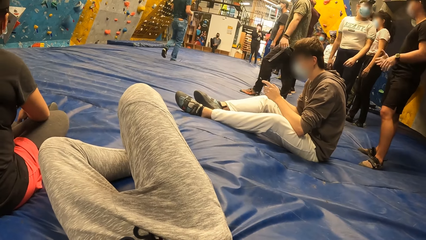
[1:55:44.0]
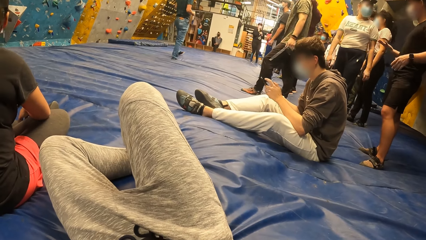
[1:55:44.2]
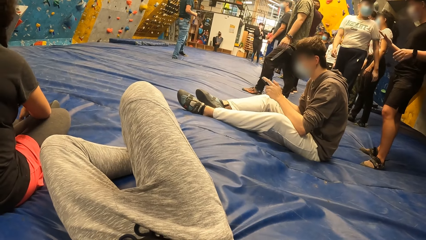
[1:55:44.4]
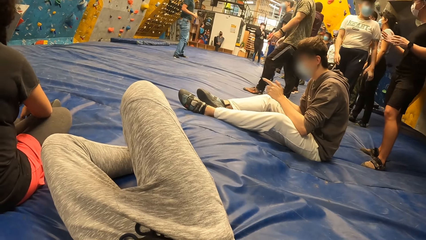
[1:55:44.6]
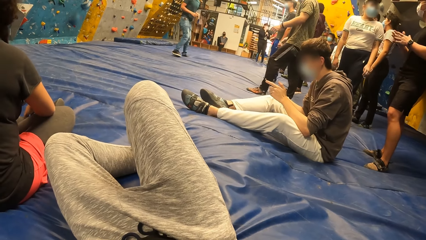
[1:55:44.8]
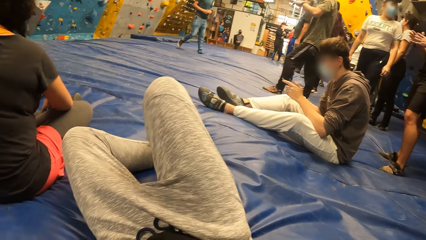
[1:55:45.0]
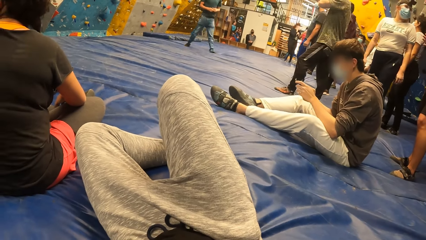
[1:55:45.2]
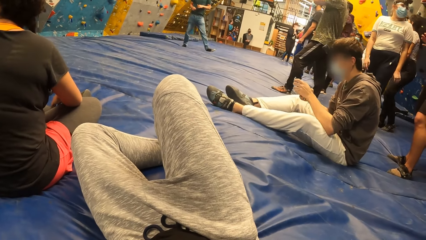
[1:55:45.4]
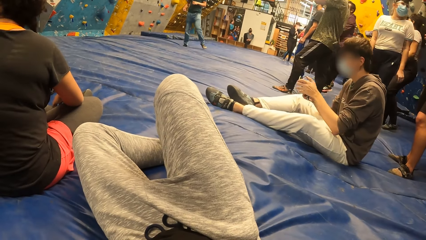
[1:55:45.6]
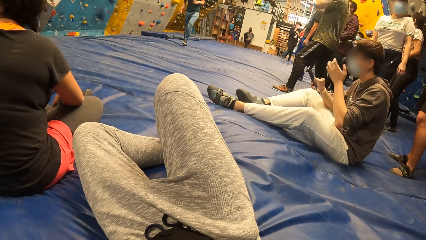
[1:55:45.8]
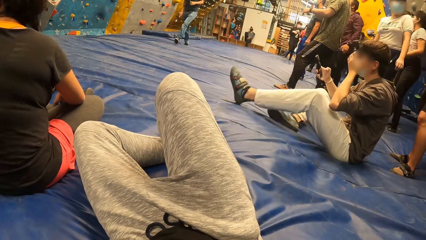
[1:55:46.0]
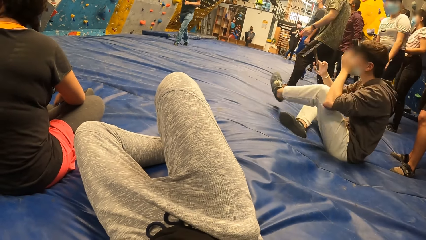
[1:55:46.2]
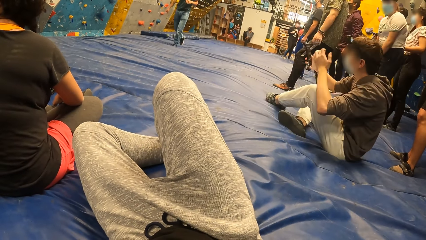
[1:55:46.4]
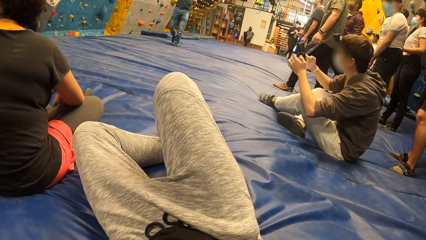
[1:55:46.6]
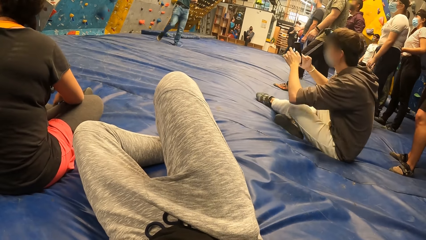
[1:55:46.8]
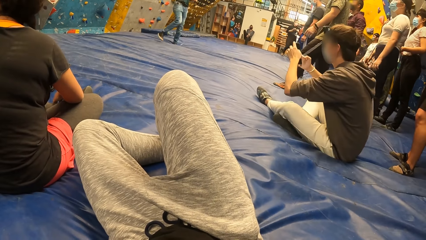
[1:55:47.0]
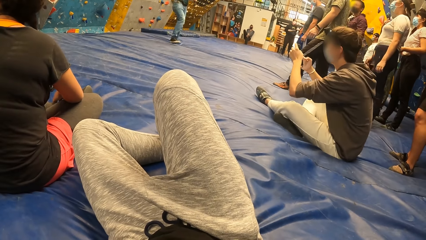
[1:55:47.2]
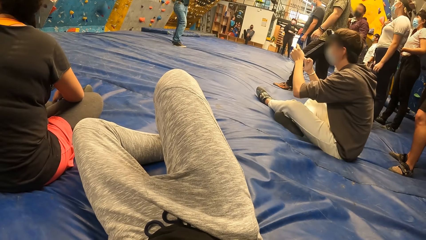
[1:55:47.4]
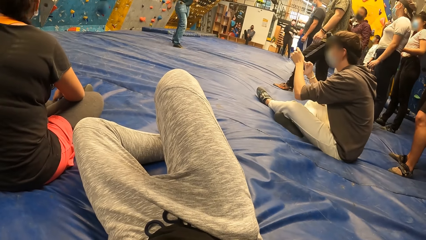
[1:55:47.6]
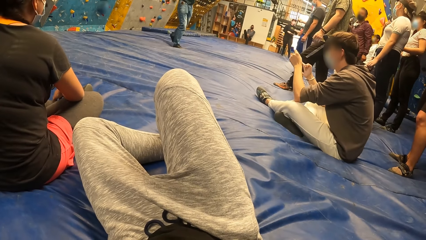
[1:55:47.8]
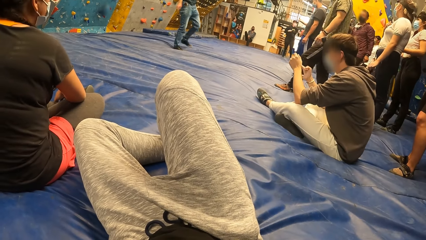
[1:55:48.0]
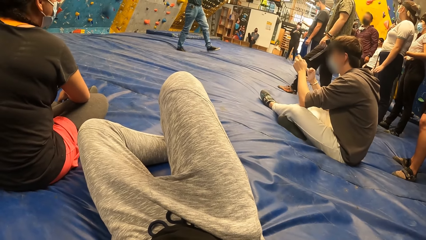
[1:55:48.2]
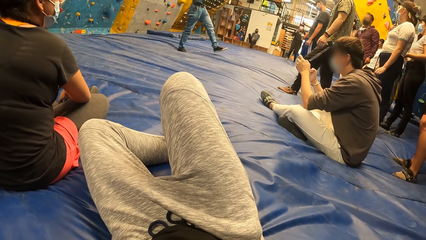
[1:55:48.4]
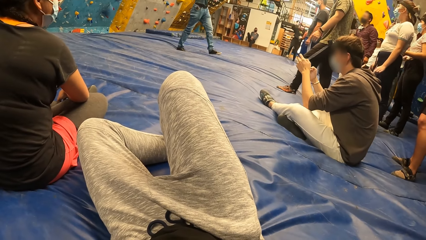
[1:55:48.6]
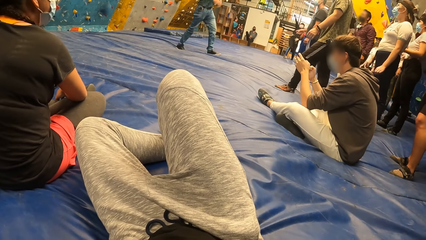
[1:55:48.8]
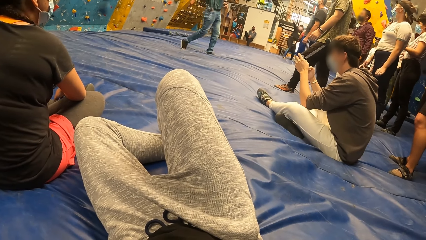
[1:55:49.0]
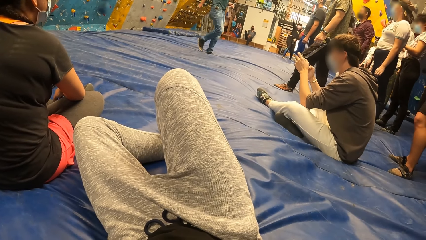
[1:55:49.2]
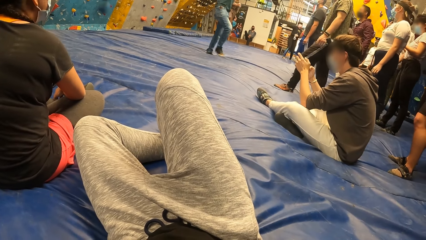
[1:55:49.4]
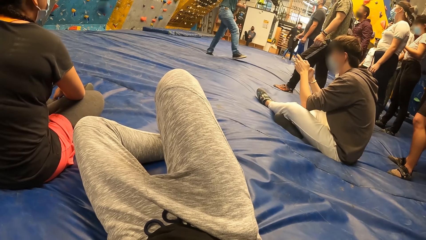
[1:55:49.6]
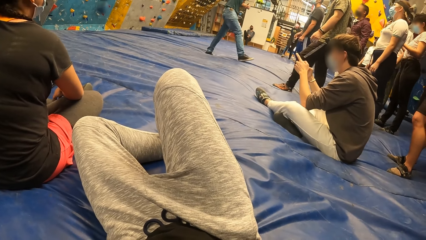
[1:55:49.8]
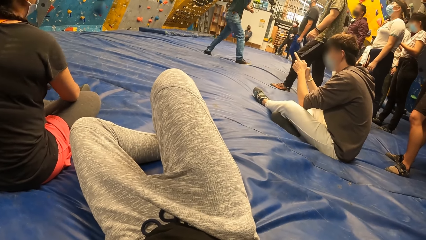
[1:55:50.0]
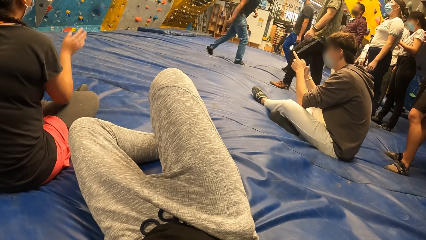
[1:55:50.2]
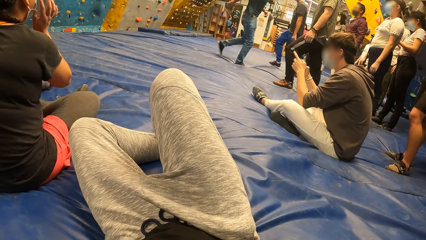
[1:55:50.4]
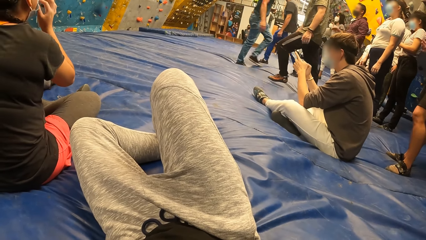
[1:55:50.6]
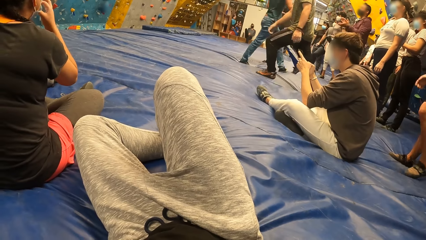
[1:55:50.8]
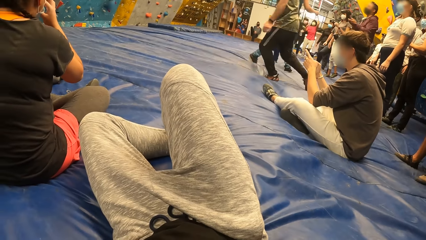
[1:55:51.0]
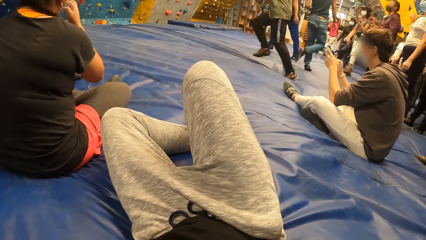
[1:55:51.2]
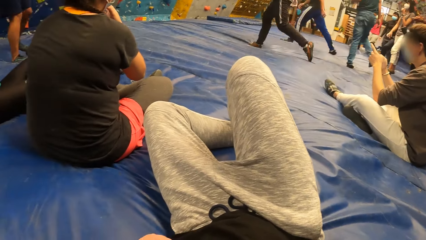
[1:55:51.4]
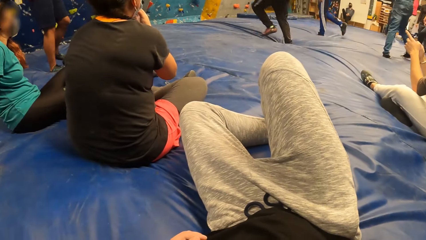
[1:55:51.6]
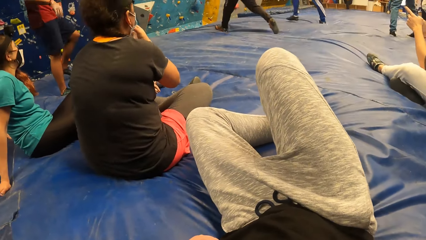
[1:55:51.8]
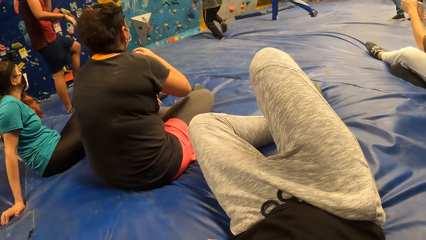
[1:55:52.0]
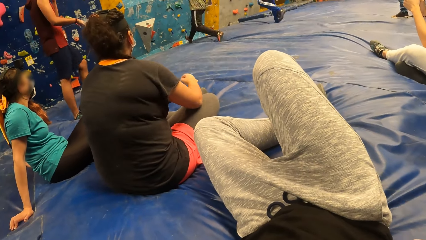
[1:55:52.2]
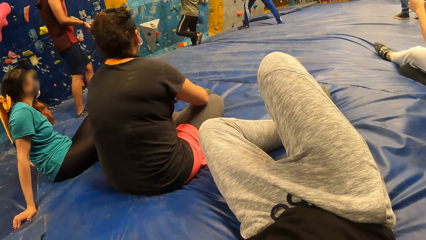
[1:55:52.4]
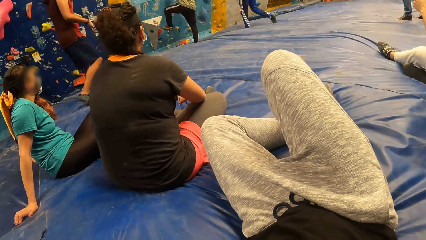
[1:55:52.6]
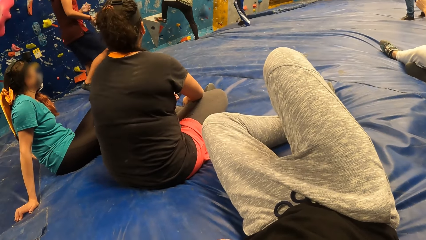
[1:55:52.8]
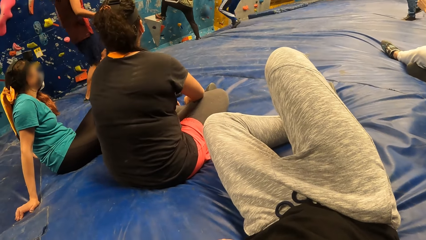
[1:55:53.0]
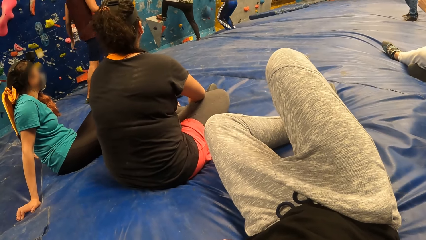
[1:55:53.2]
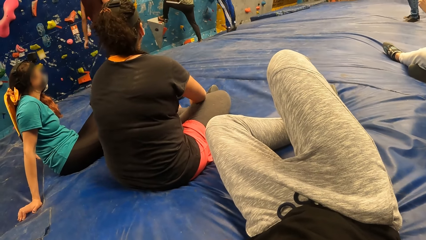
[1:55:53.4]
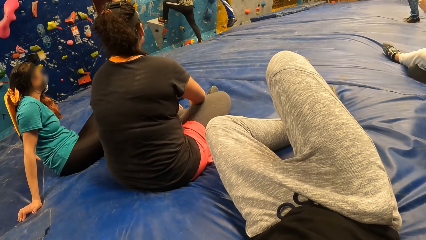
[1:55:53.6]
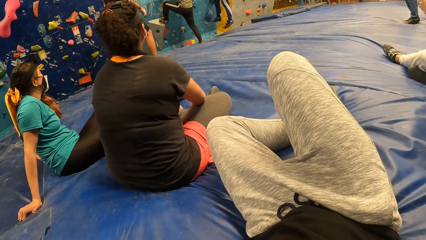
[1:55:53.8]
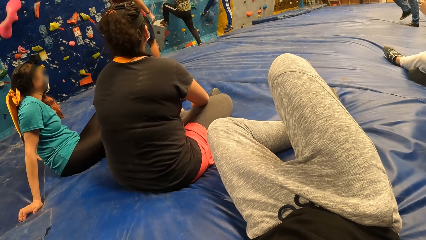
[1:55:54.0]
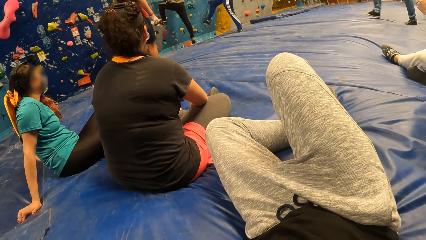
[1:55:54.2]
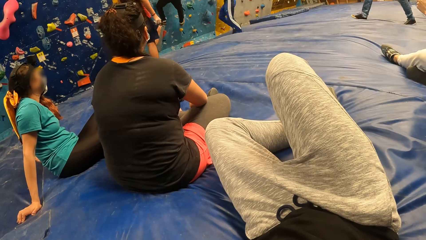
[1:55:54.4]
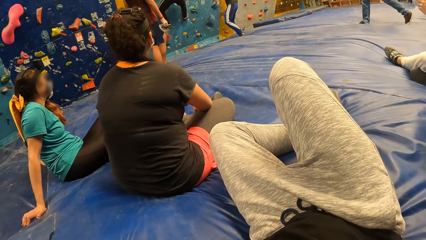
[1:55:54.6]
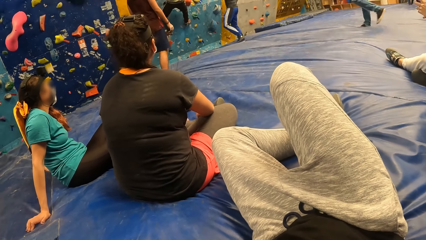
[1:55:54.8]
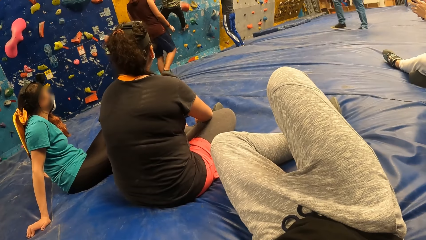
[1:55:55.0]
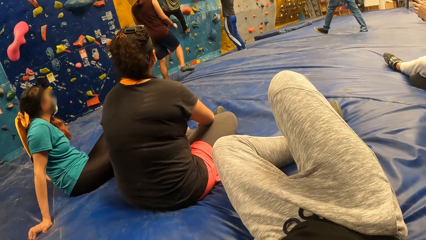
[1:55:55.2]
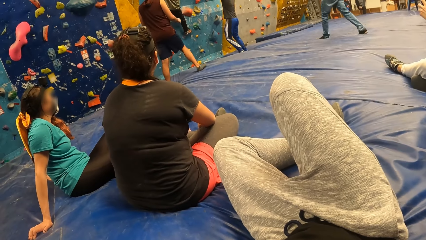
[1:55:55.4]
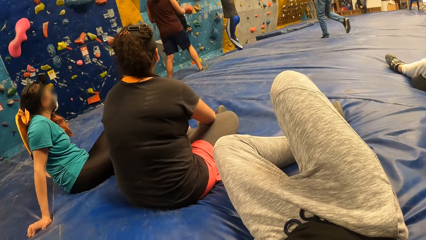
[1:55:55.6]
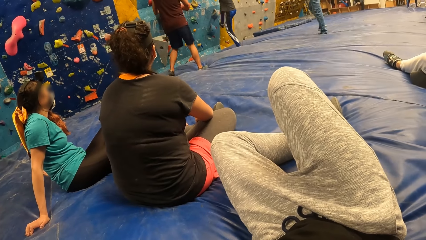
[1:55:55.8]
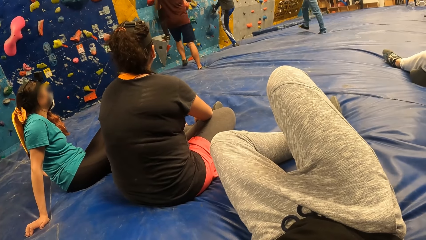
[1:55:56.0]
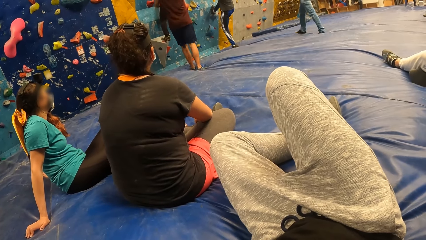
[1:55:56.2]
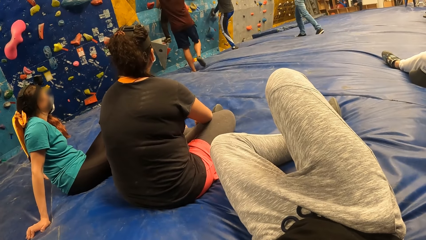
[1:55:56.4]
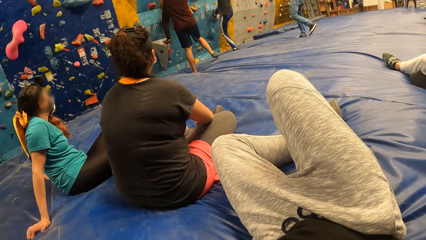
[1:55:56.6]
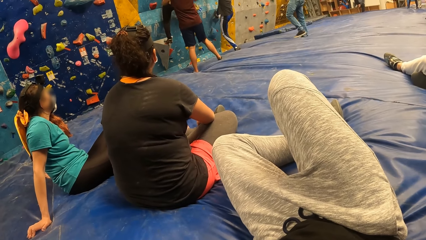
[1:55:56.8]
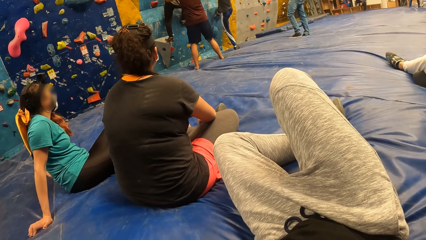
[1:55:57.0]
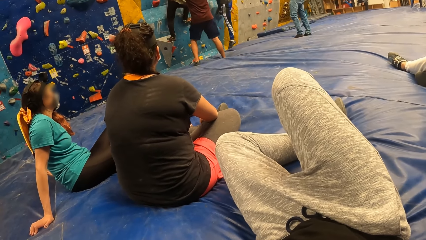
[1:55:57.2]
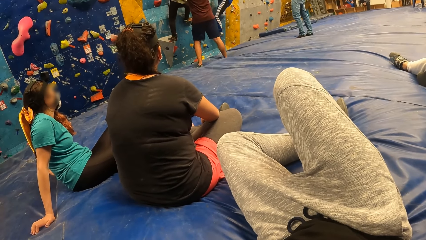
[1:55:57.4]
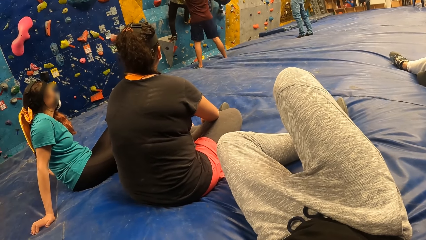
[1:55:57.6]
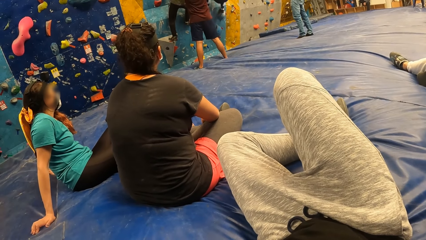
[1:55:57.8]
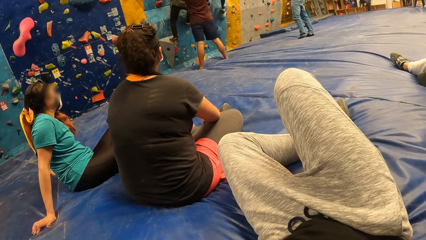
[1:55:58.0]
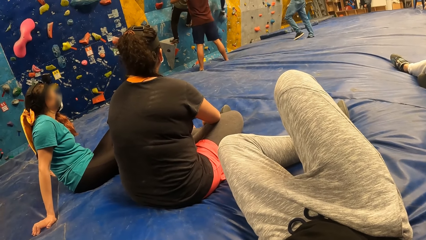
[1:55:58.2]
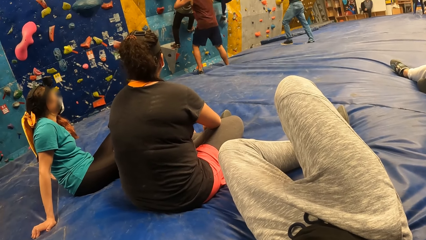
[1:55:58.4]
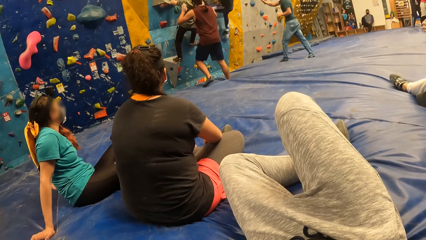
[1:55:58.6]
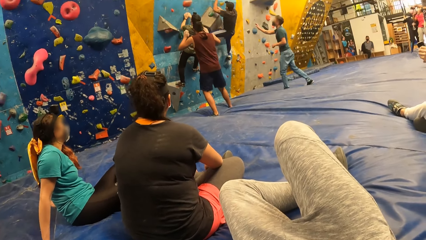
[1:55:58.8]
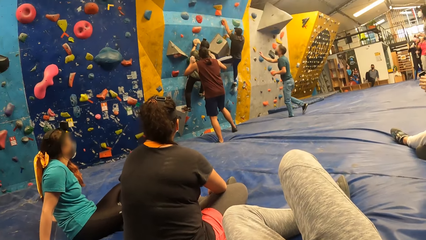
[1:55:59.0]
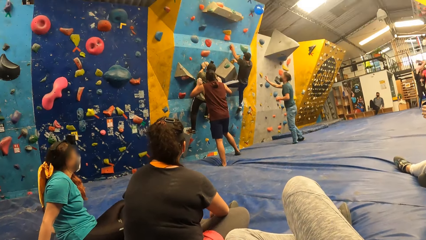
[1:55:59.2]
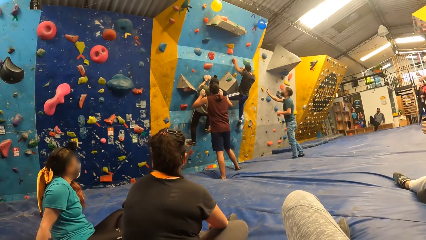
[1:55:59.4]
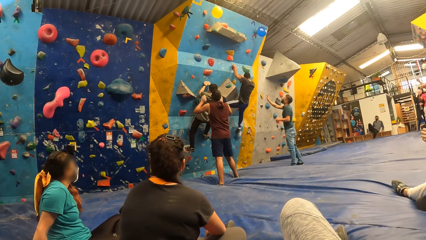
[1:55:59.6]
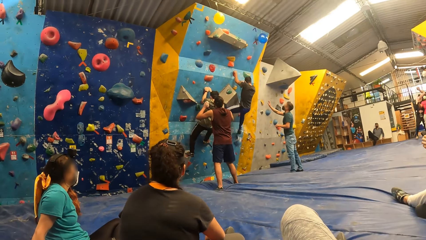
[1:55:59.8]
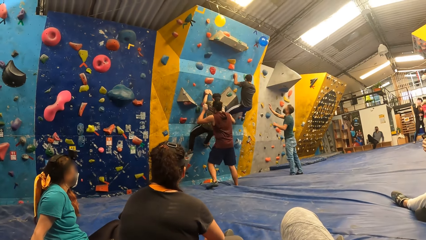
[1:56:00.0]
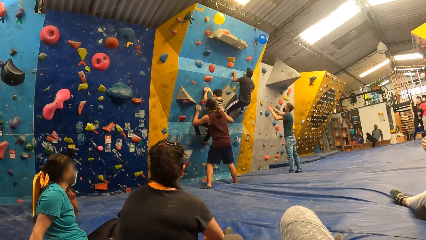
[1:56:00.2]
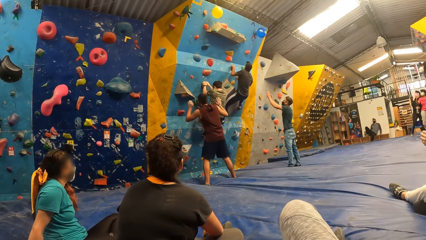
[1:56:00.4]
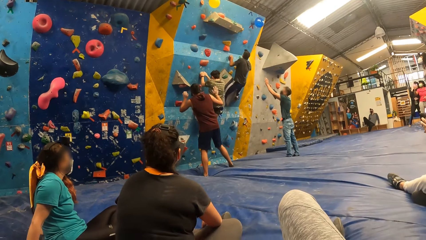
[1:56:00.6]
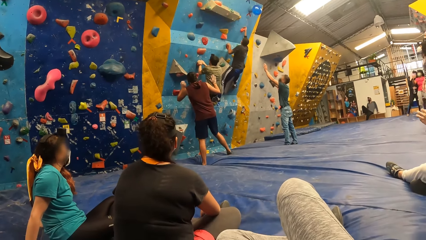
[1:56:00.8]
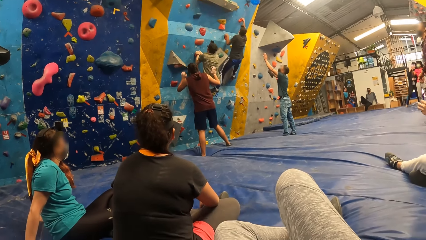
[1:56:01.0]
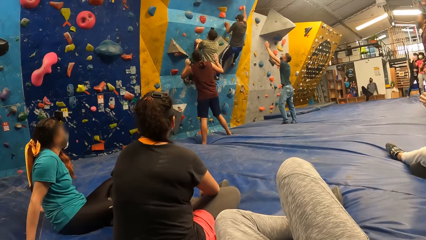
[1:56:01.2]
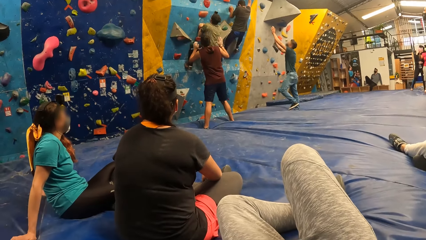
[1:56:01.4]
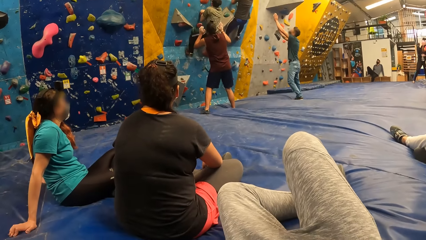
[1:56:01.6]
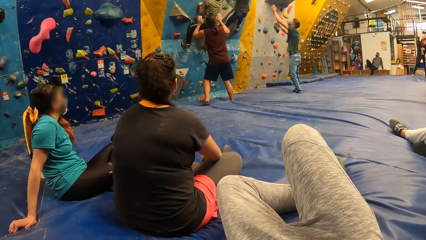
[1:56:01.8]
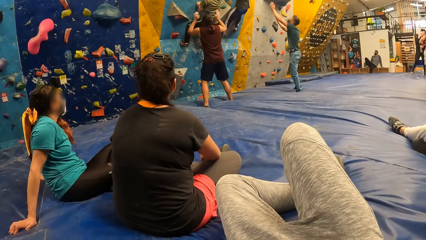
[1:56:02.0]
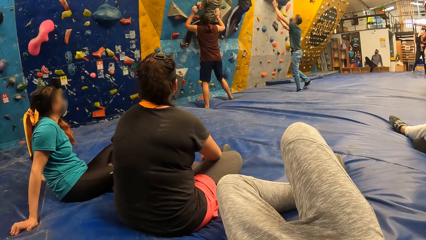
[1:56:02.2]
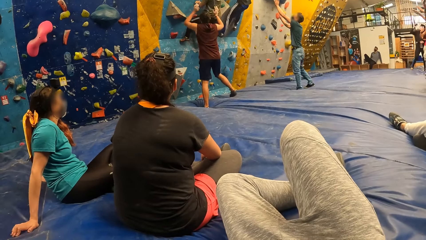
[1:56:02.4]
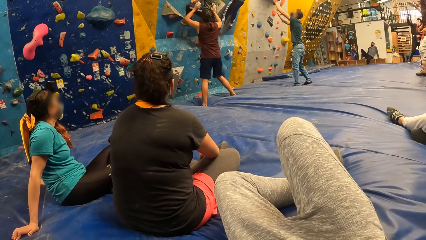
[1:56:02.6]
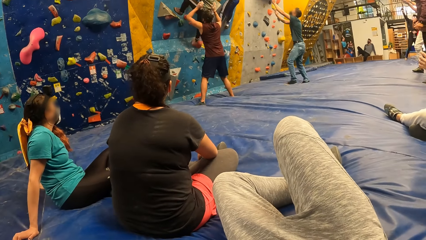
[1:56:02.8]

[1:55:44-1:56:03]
A person adjusts his feet on the ground. The person gives instructions to others. Another person runs towards the climbing wall. A third person runs towards the climbing wall. The second person climbs the wall. The third person climbs the wall. A fourth person pushes the second person up the wall.
